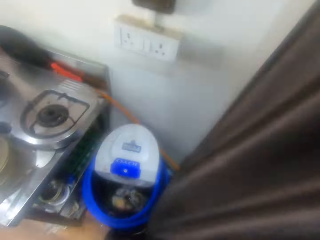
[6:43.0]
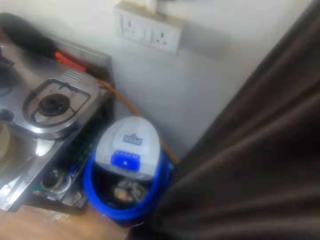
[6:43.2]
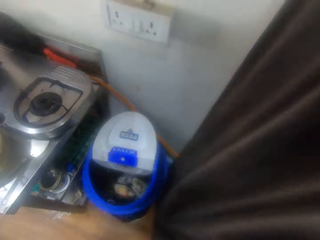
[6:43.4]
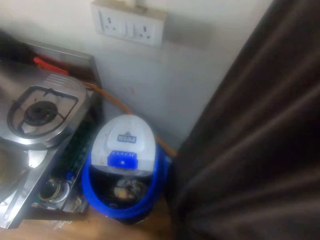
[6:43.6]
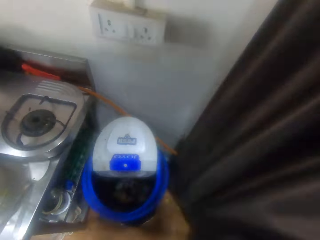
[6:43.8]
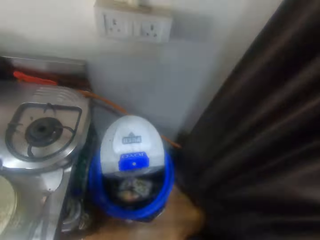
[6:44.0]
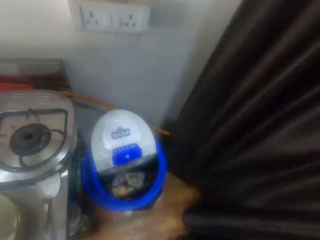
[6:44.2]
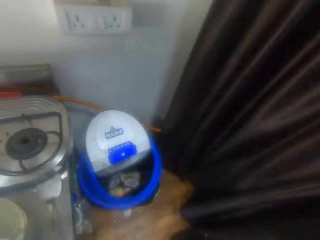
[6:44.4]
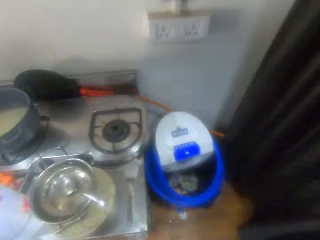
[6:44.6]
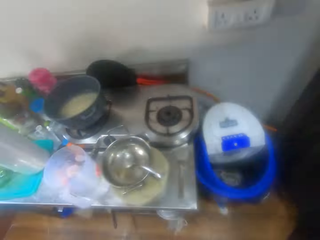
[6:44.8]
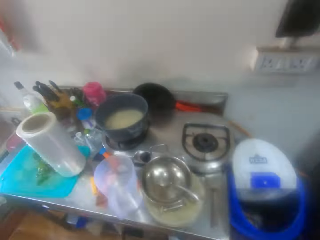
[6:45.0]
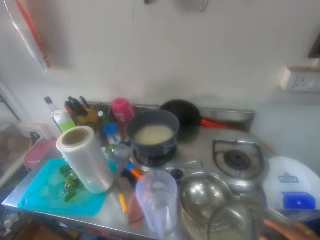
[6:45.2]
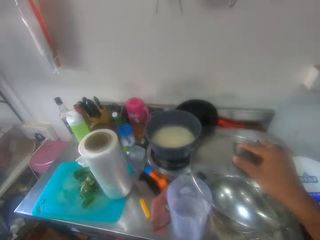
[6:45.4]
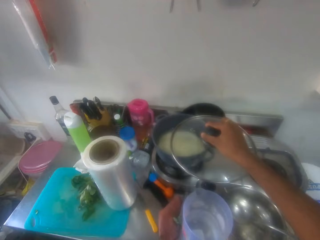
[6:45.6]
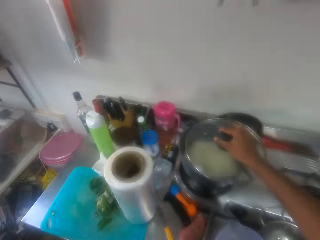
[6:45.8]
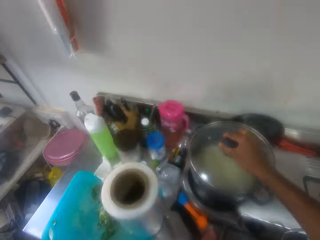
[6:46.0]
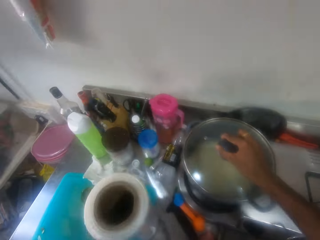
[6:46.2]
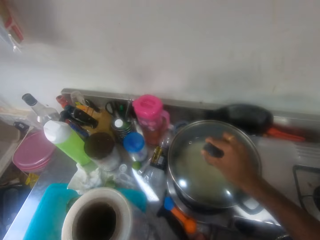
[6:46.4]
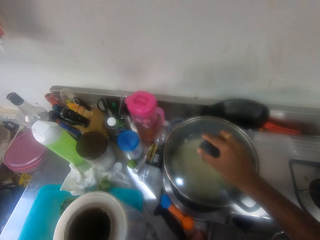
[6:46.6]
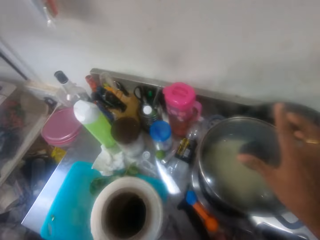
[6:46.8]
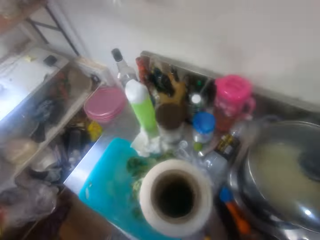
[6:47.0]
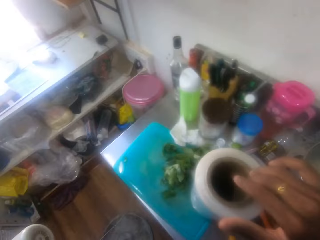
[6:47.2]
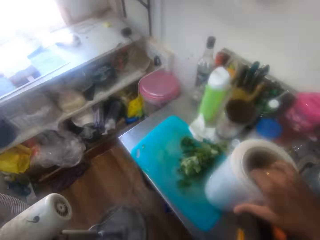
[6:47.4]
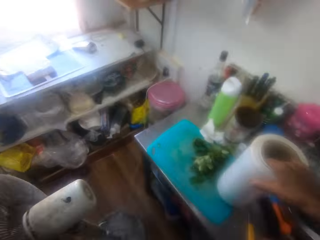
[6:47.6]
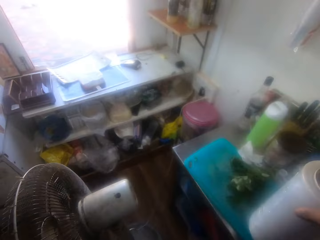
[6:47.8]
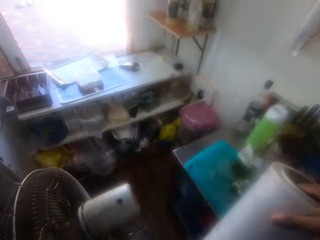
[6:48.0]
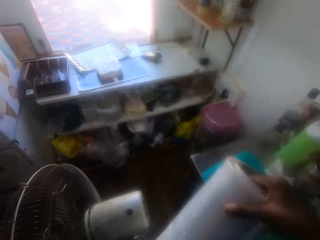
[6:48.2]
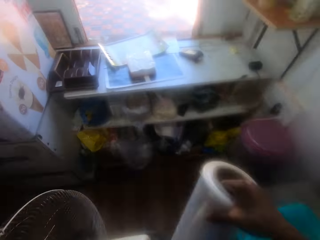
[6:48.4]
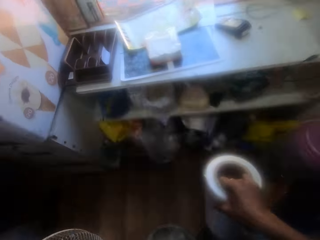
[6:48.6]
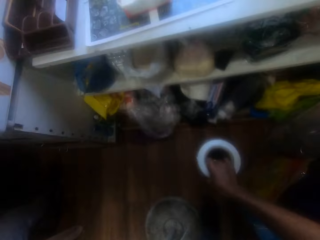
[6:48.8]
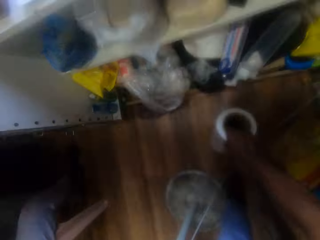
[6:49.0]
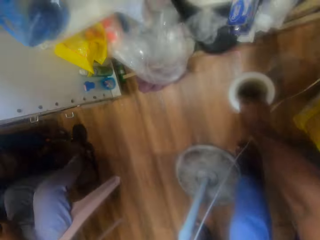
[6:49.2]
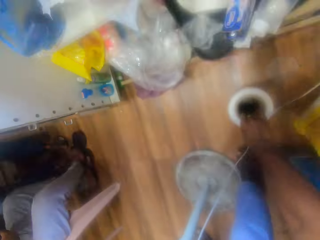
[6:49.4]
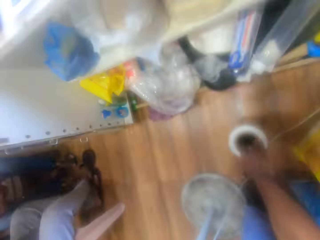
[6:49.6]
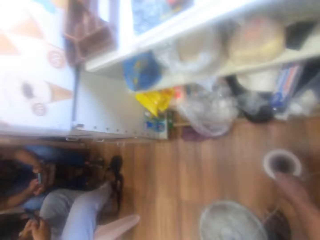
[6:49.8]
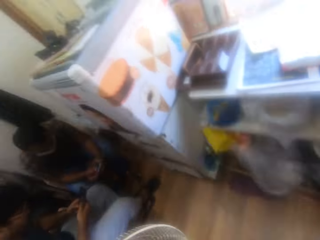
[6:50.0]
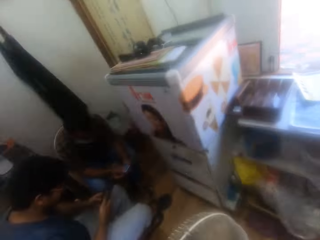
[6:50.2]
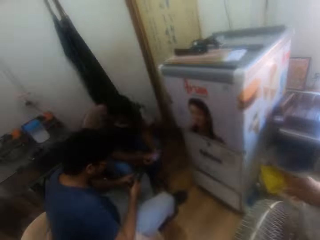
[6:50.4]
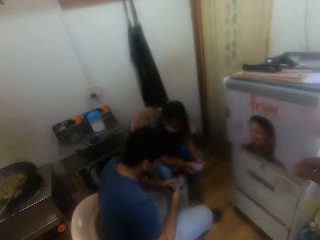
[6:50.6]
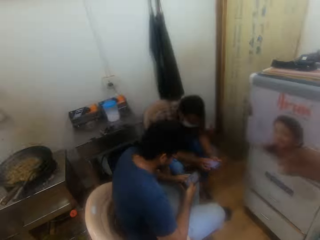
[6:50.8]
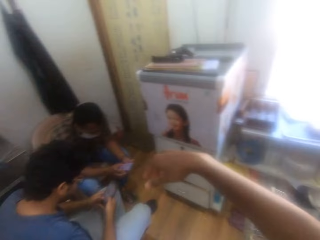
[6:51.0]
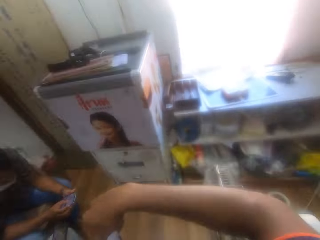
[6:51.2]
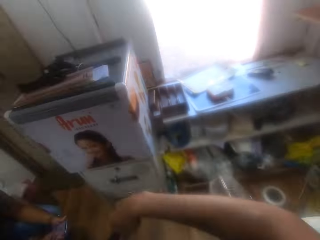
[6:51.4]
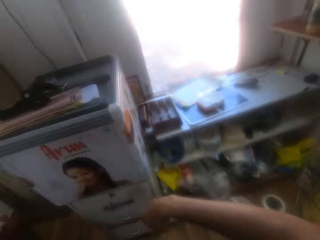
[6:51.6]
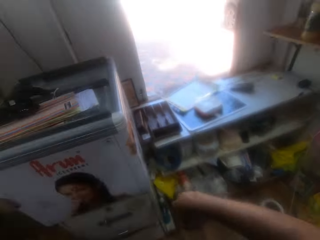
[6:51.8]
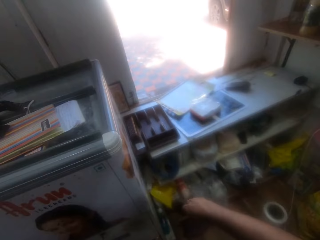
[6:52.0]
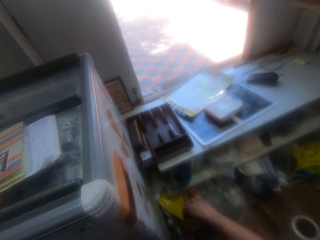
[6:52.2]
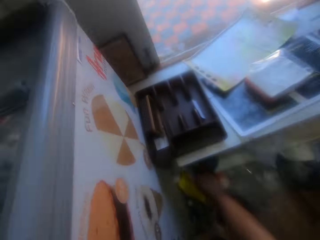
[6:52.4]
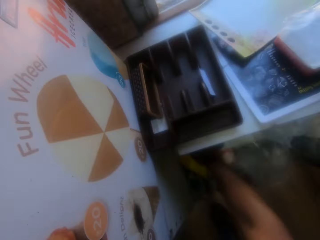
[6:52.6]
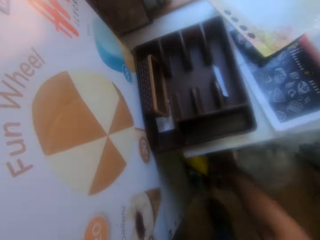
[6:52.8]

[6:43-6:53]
The camera wearer turns to a table. They walk in a kitchen. They cover a pot with a lid. They pick a plastic wrapper roll from the table. They place the plastic wrapper roll on a floor. They look around a room. They walk in the room.

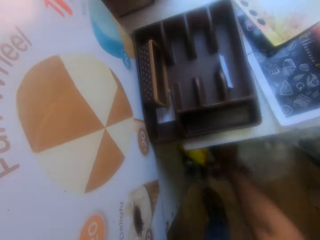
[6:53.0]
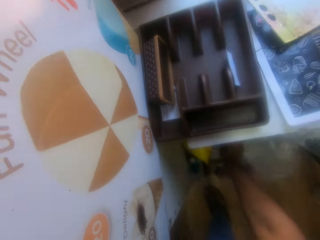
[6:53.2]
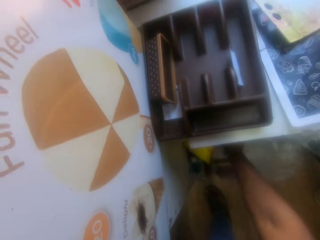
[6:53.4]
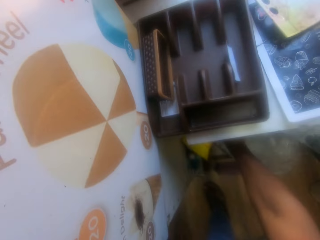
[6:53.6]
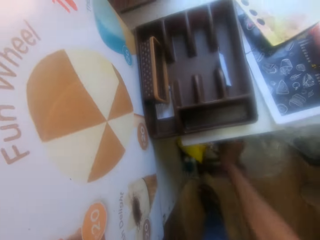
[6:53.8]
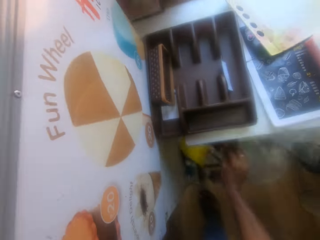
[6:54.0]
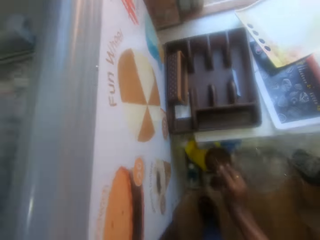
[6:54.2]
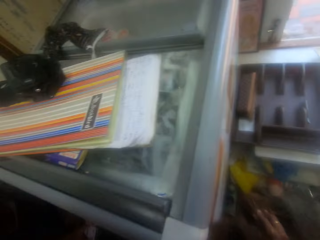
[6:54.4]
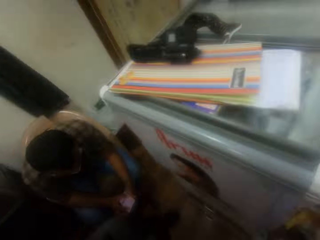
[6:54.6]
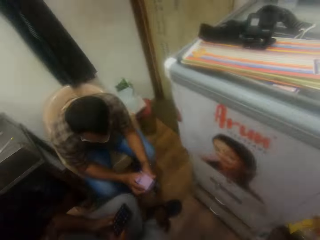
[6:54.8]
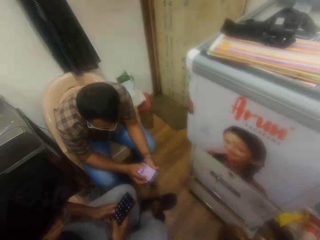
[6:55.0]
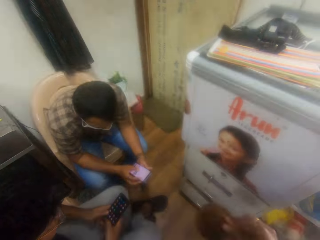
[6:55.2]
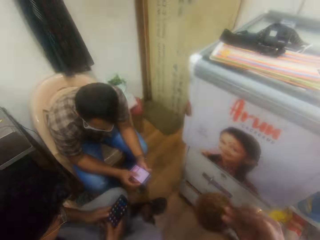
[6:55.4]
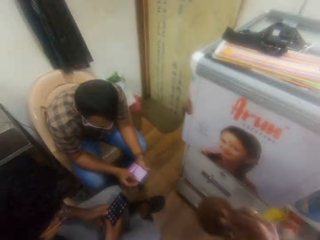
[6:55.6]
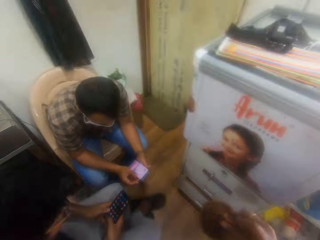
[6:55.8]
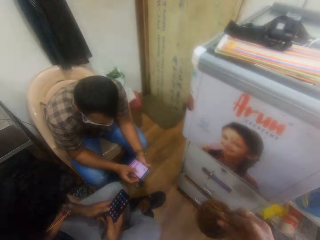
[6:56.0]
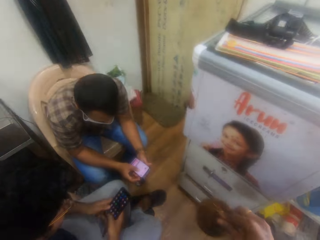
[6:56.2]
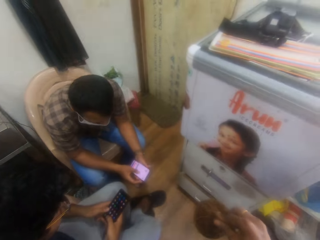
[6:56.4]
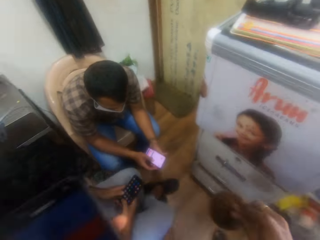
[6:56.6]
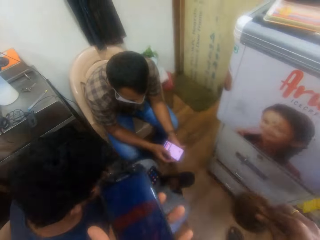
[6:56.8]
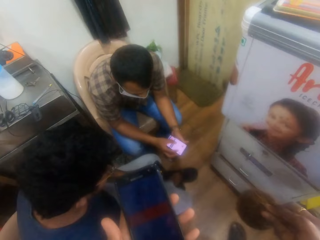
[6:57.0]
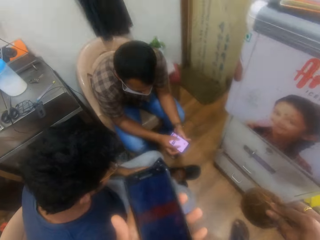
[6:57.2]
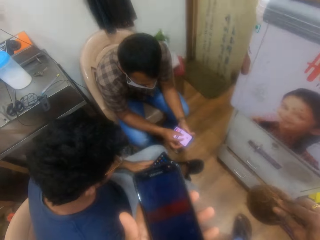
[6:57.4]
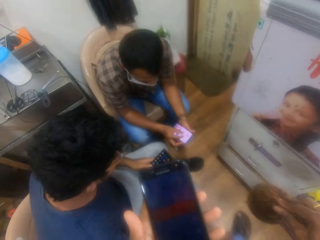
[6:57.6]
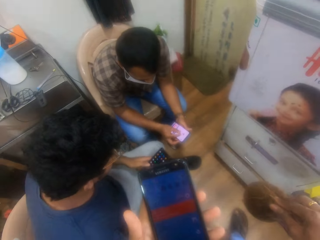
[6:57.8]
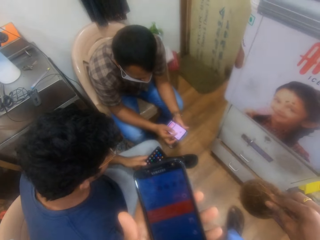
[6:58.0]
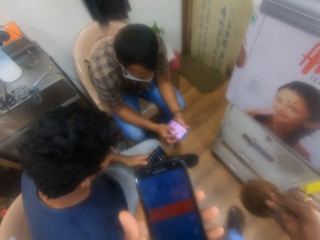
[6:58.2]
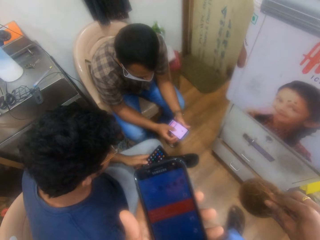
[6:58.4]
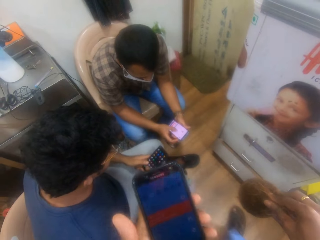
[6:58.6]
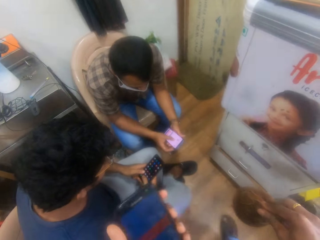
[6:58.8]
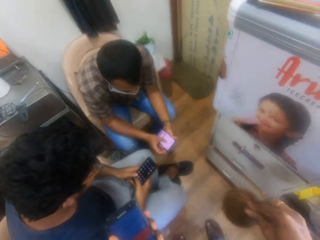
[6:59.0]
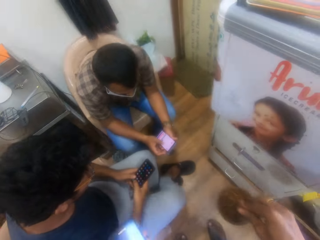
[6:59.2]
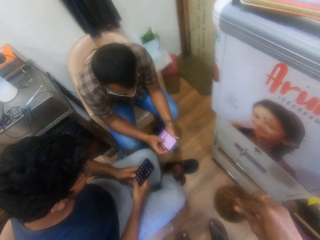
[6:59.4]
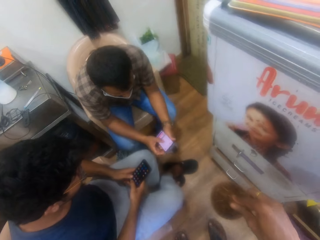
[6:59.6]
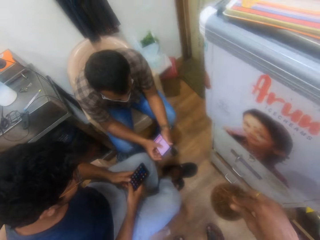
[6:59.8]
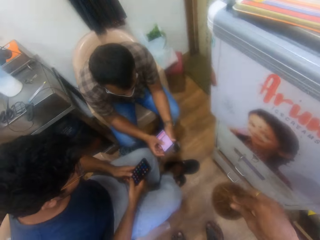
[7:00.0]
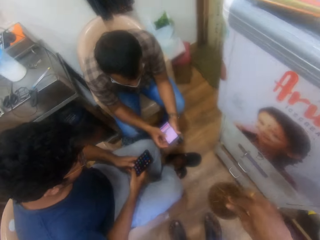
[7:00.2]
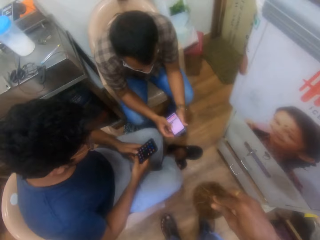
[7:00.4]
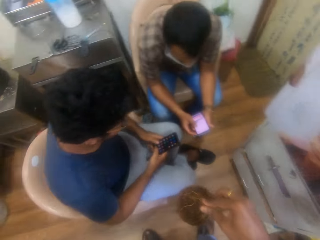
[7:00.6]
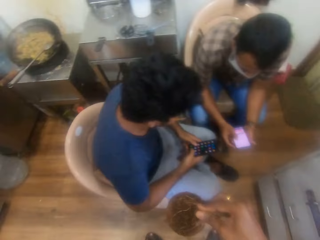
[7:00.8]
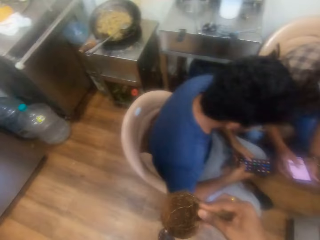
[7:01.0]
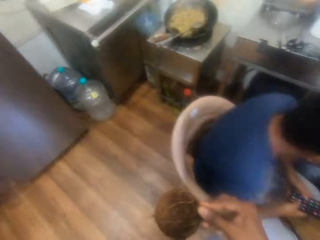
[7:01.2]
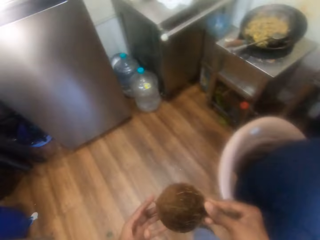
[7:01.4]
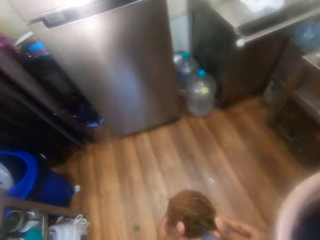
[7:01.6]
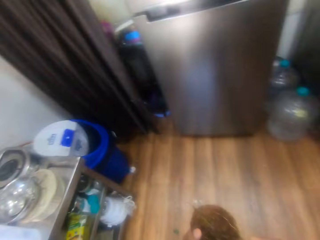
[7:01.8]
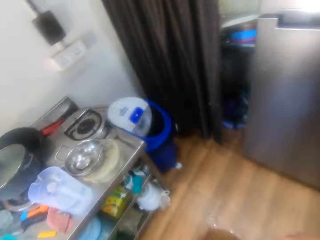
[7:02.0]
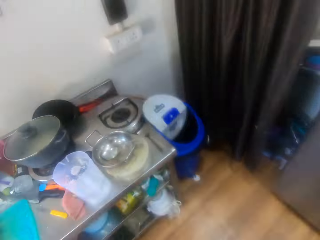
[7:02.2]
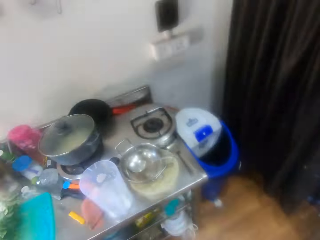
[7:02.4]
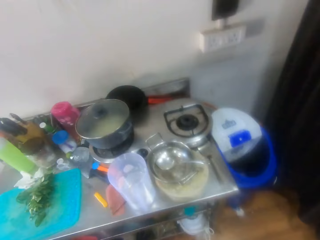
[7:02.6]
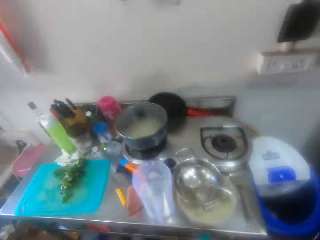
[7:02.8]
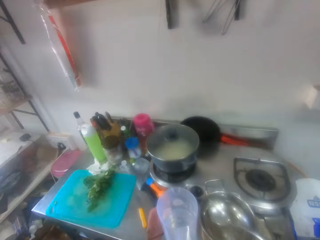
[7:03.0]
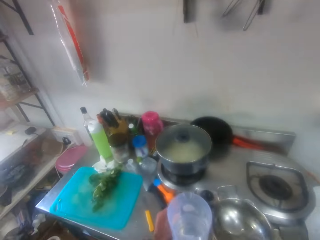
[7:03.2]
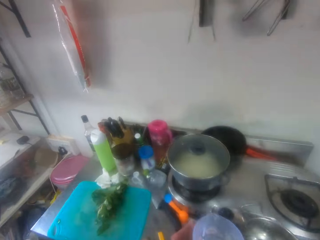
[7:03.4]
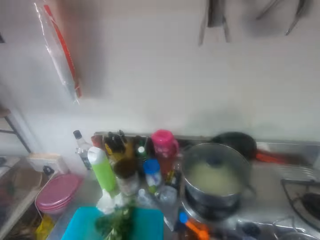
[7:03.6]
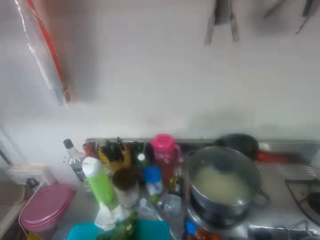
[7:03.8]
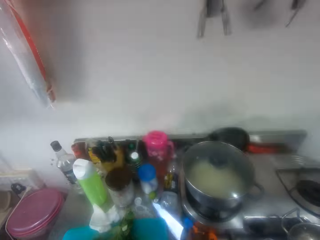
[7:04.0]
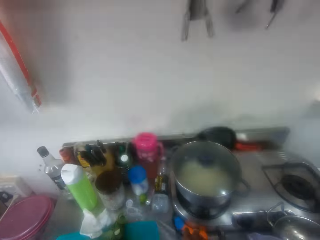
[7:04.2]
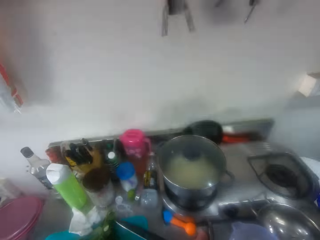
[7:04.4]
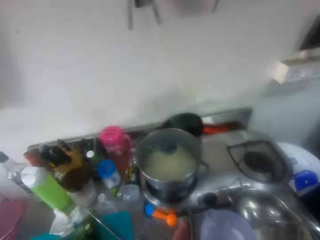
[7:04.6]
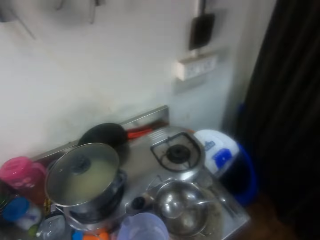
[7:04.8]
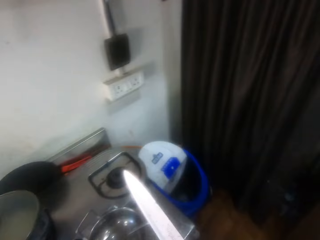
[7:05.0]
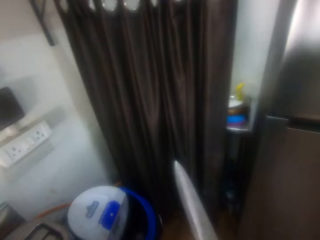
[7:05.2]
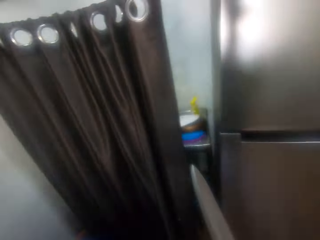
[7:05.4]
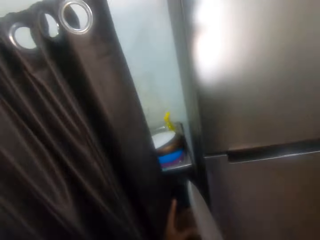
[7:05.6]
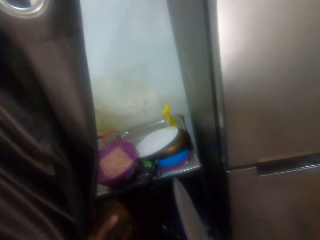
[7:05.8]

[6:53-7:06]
The camera wearer picks a coconut from a kitchen drawer. They walk in a room. They look at a person. The person operates his phone. The camera wearer looks at his phone. Another man uses a phone. The camera wearer walks in a kitchen. They pick a knife from a table. They turn in the kitchen.
